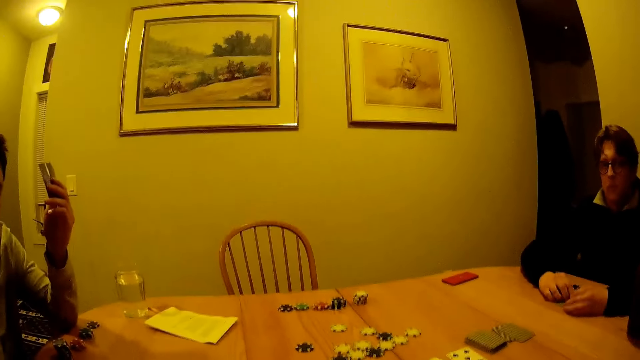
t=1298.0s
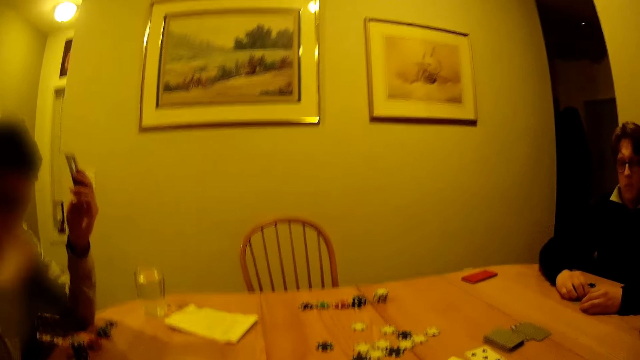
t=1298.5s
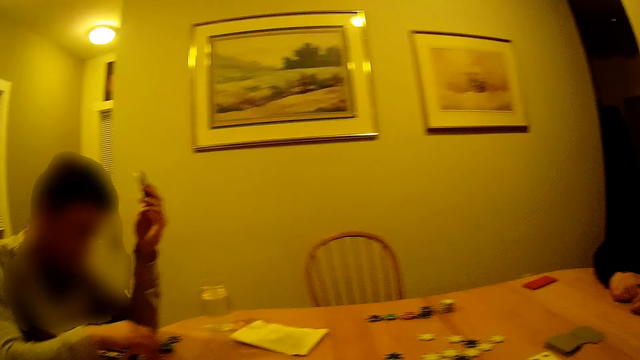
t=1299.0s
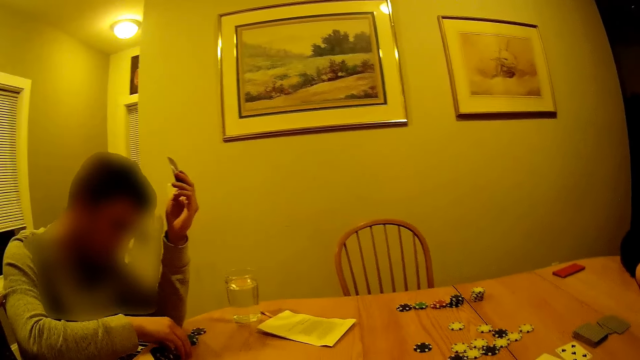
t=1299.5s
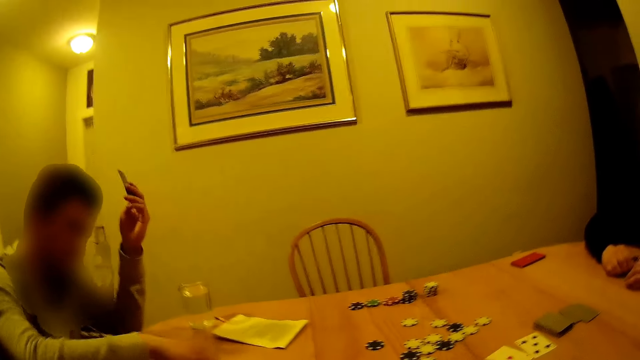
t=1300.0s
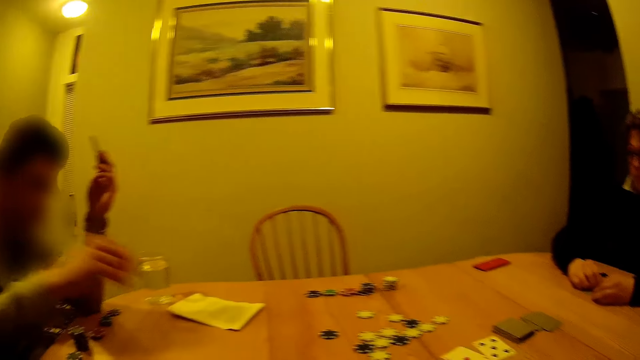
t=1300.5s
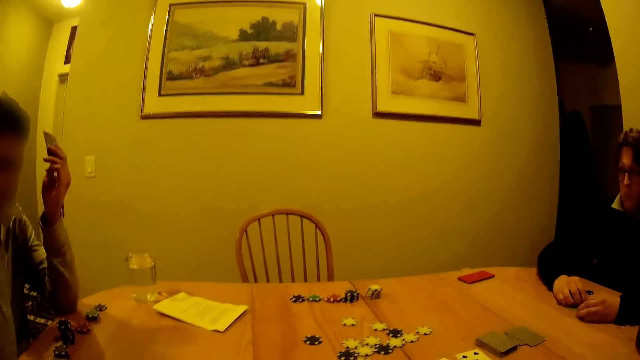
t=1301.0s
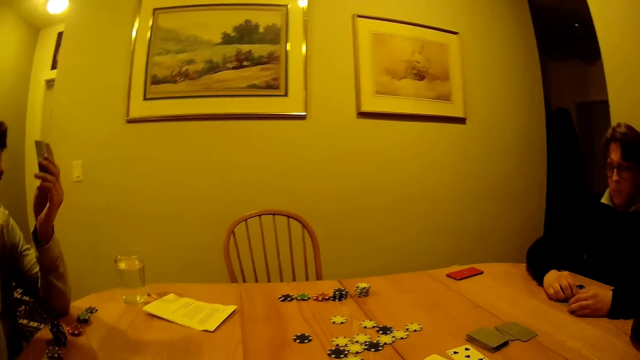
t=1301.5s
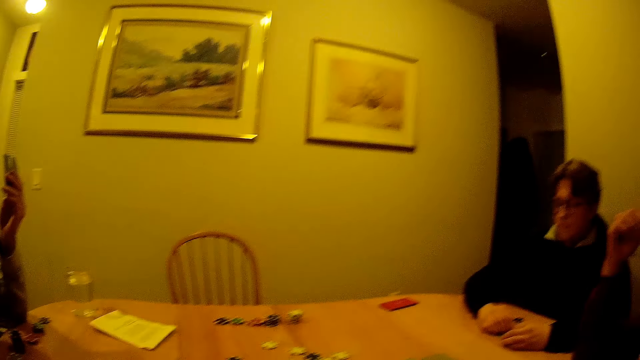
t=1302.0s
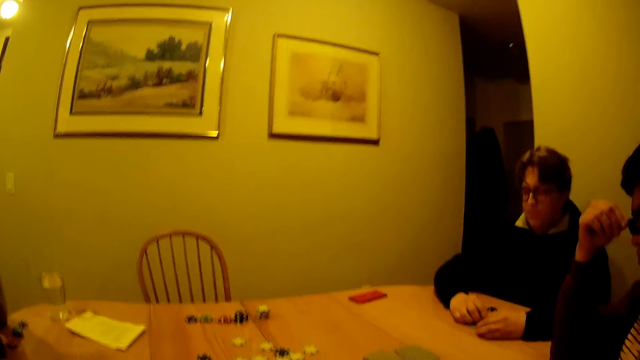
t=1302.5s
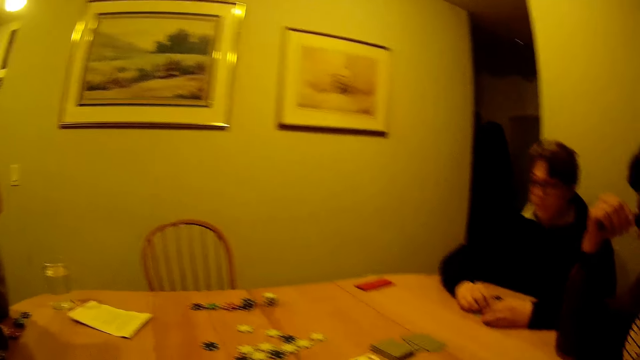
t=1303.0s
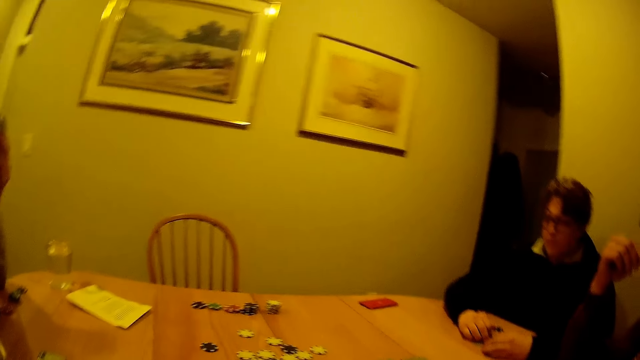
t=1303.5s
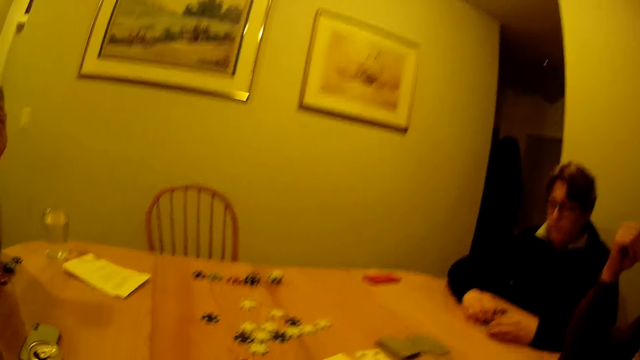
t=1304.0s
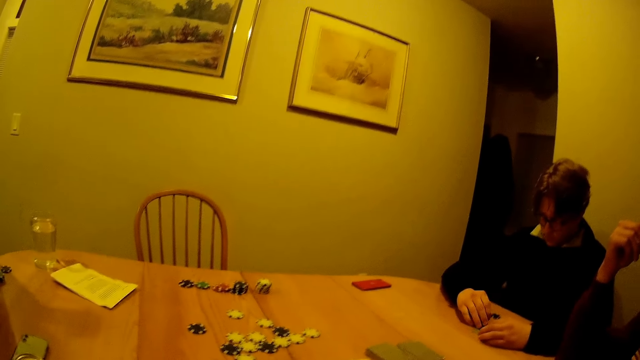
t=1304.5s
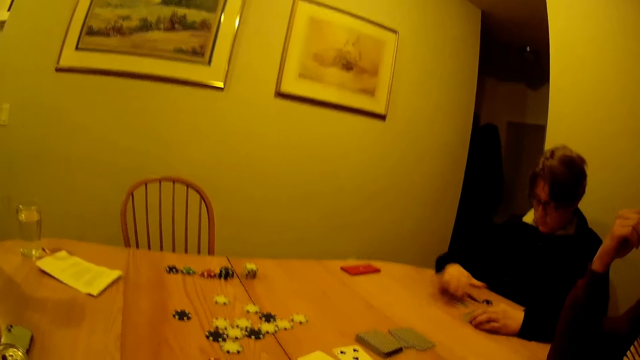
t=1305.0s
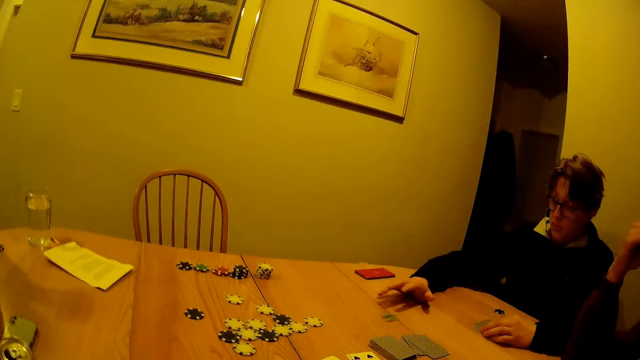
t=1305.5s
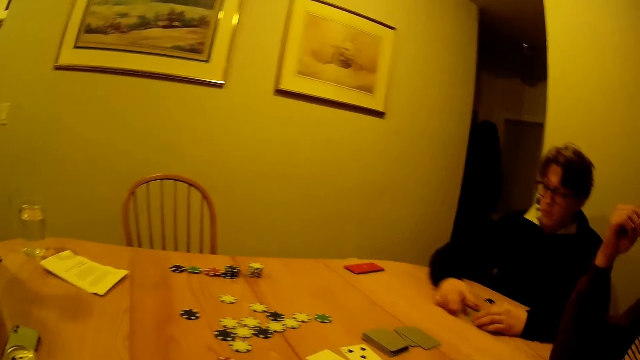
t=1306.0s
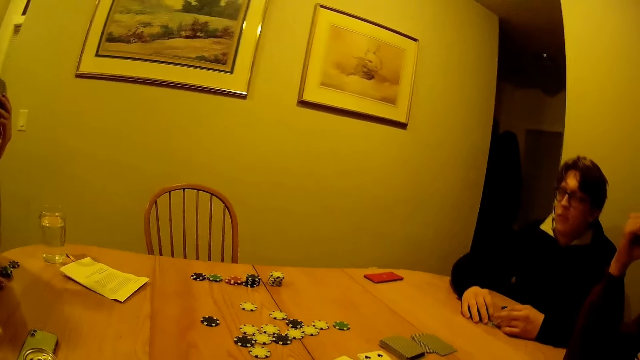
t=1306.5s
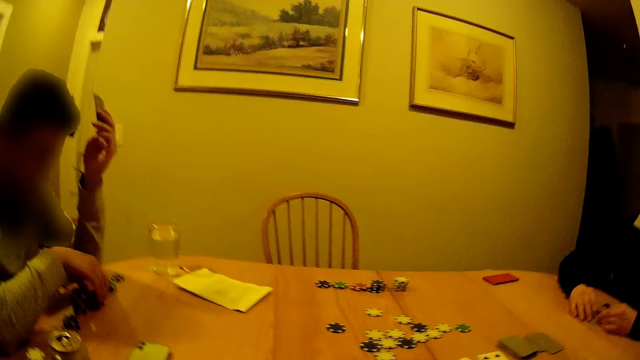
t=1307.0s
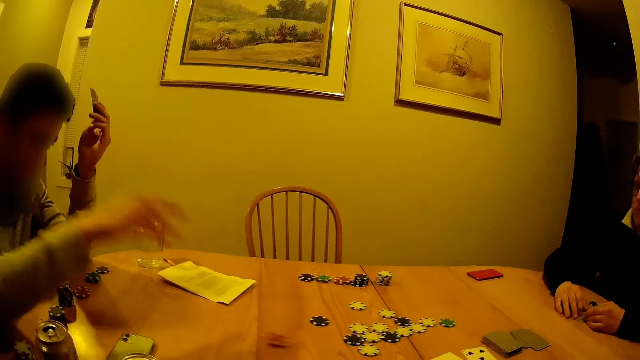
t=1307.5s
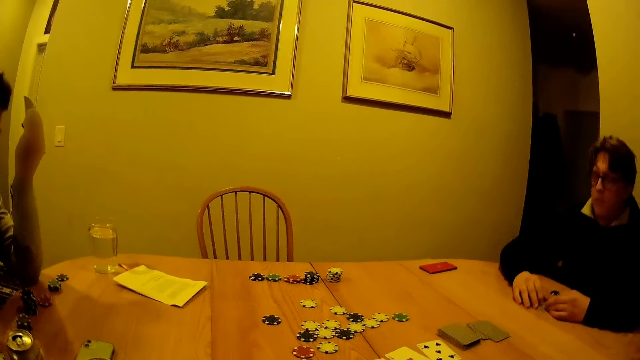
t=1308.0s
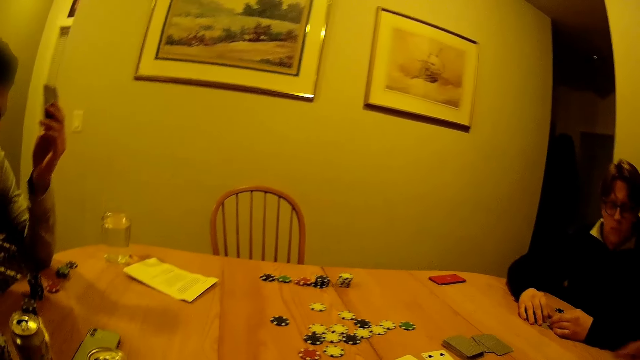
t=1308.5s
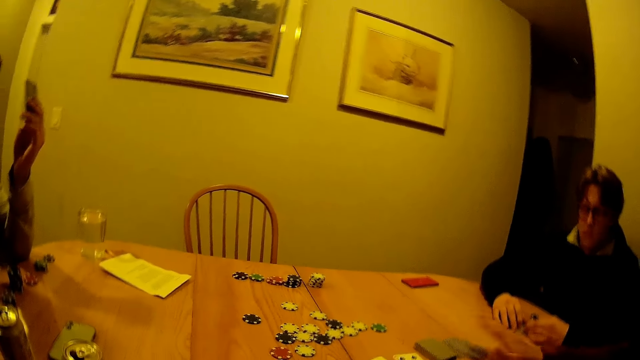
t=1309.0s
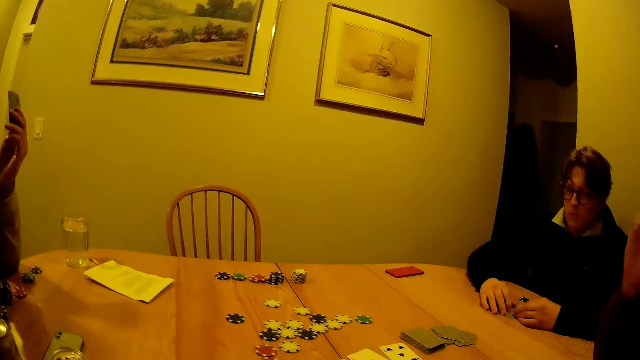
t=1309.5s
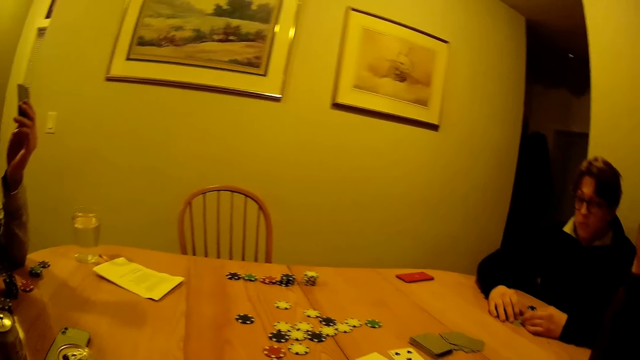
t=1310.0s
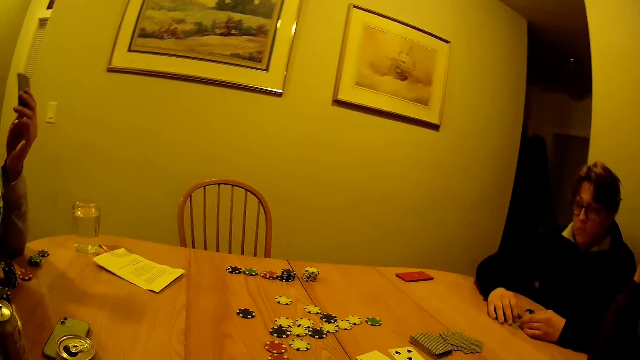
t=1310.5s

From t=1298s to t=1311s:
A man throws something to the center. The man picks up a poker chip from a pile of poker chips on the table with his right hand. He drops the poker chip on the table with his right hand. Another man slides a poker chip from the table with his right hand. He throws something to the center. The first man picks up two poker chips from the pile of poker chips on the table with his right hand. He drops the poker chips on the table with his right hand. He throws something to the center. A third man drops a card on the pile of cards on the table with his right hand.

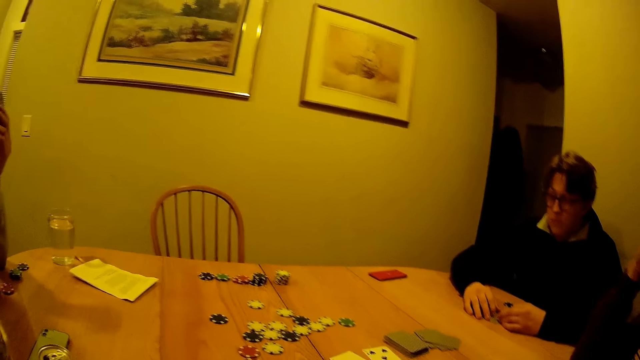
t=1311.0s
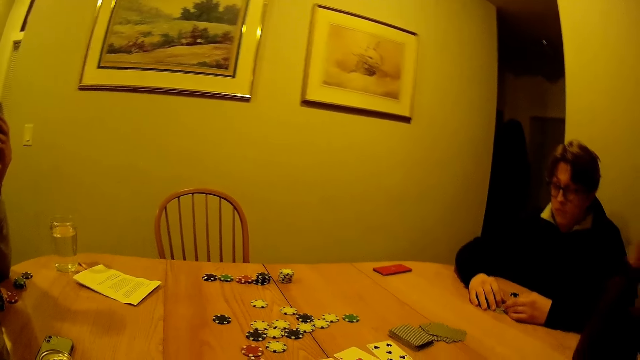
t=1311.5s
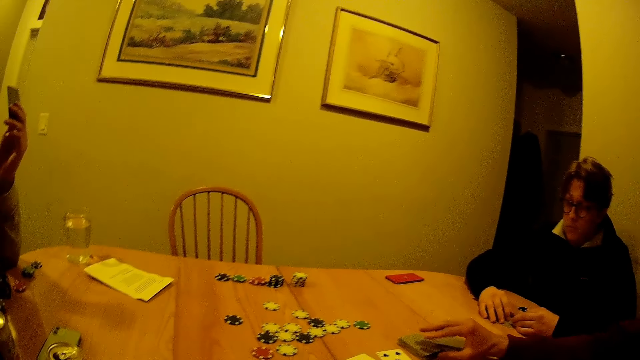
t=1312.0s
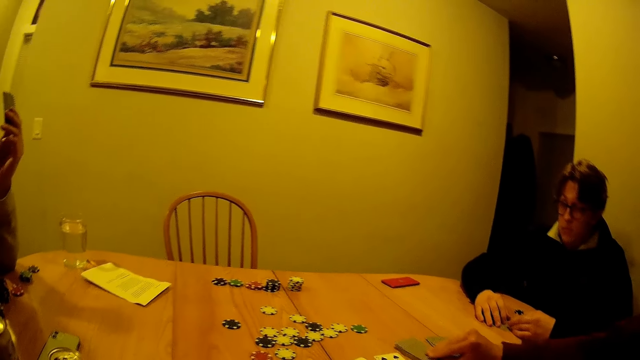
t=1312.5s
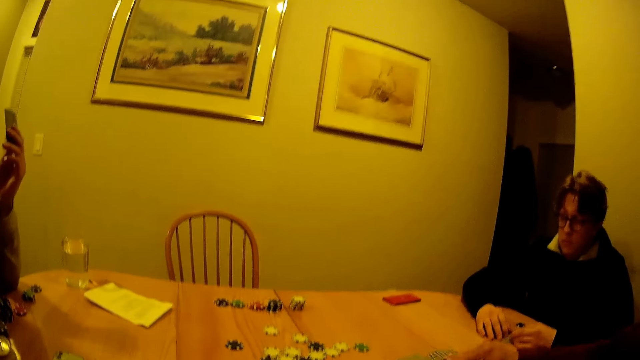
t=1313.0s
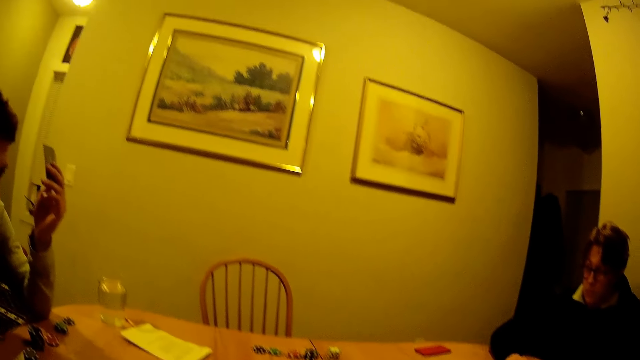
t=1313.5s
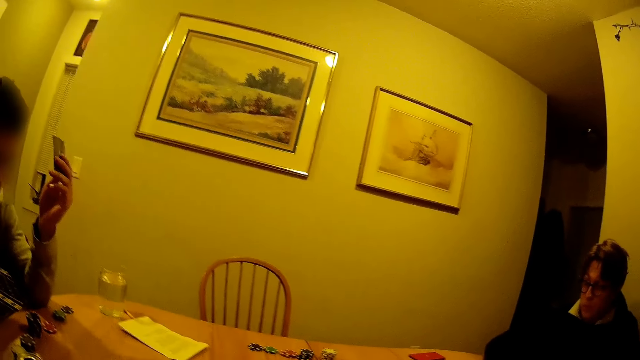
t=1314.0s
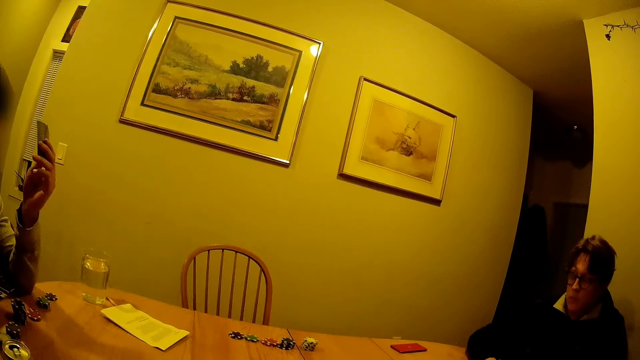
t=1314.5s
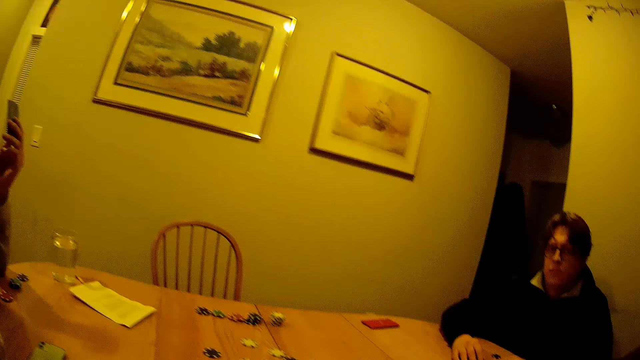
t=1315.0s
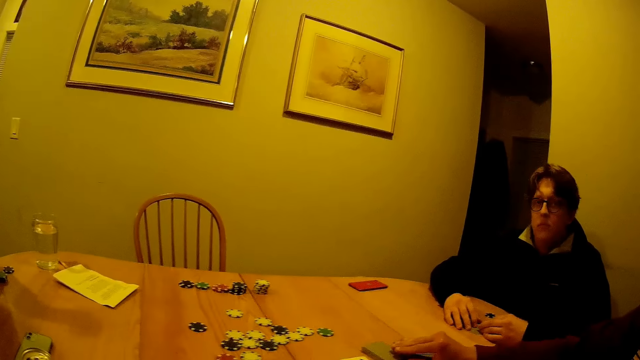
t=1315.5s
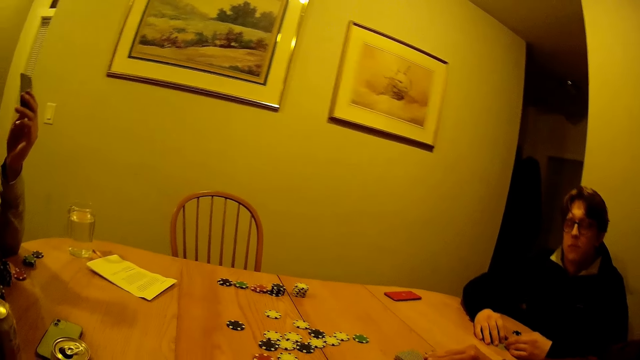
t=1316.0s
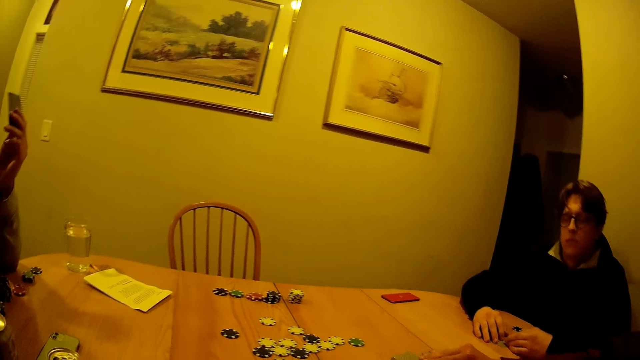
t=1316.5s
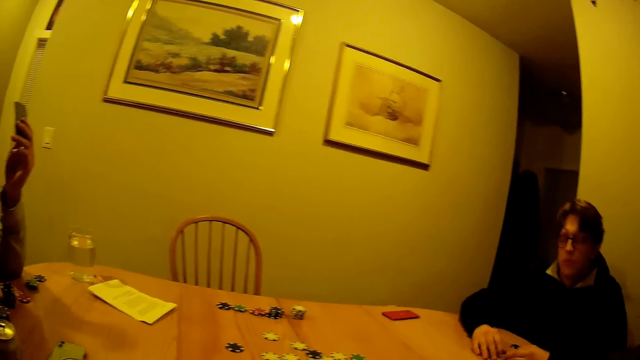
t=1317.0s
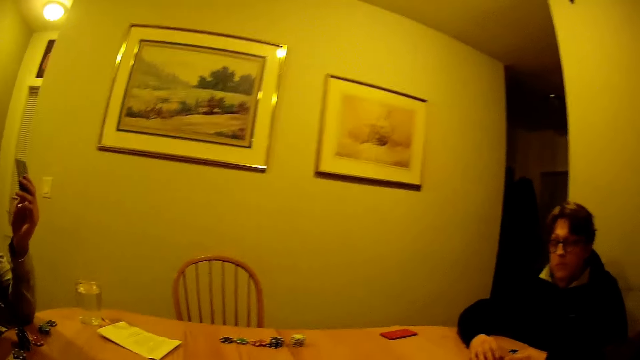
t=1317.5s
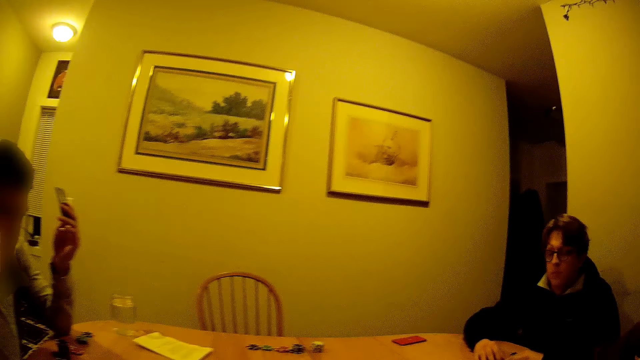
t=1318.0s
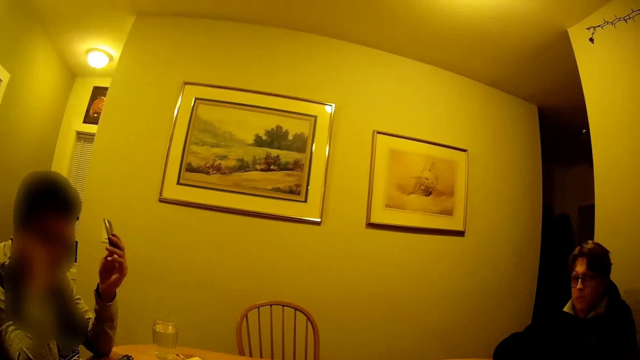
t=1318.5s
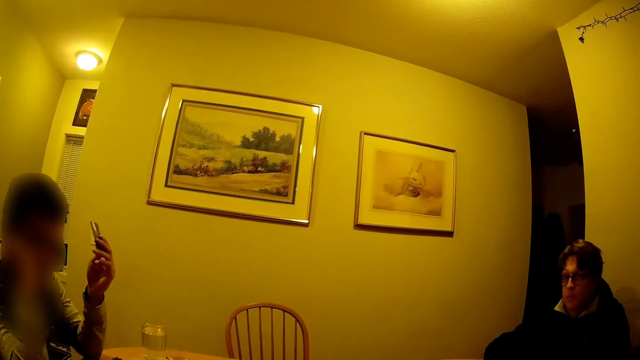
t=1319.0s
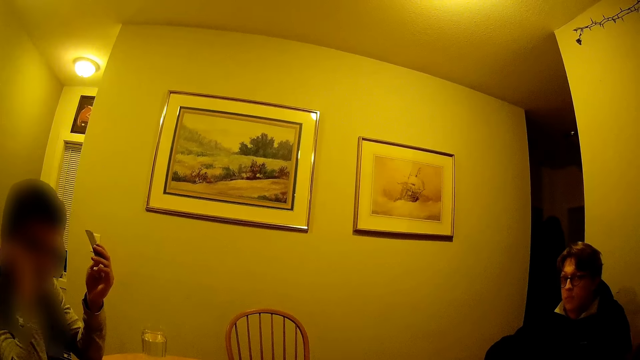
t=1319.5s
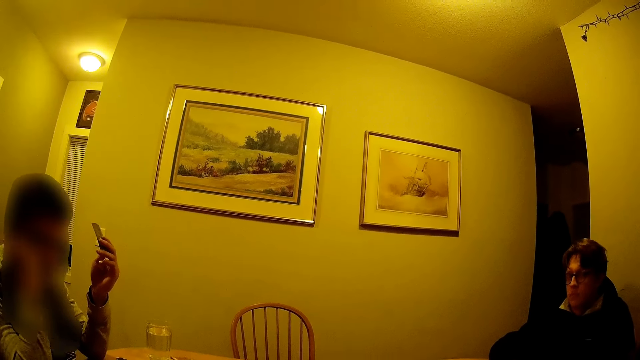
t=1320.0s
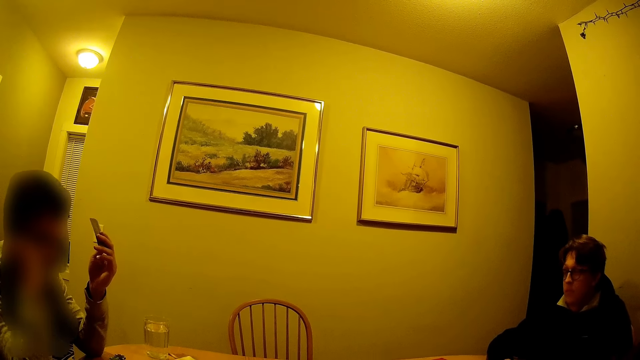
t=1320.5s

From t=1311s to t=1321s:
A man picks up a card from the pile of cards on the table with his right hand. He drops the card on the pile of cards on the table with his right hand. He takes something from the table.
